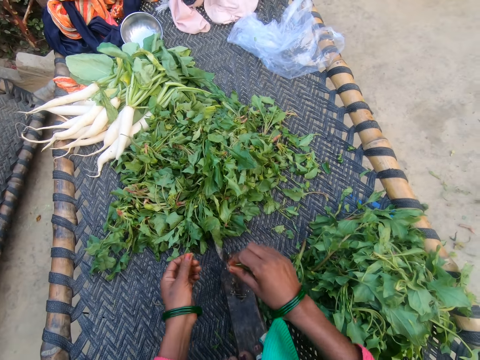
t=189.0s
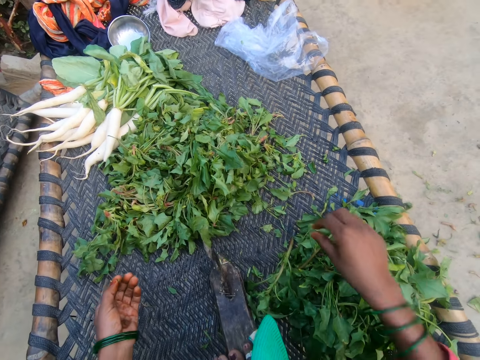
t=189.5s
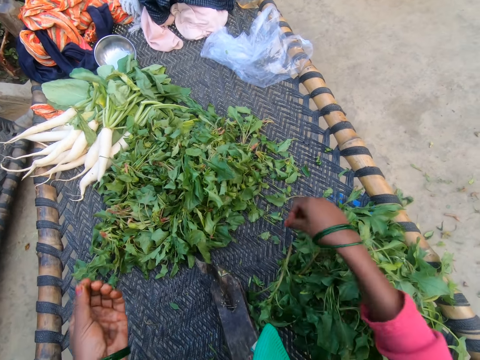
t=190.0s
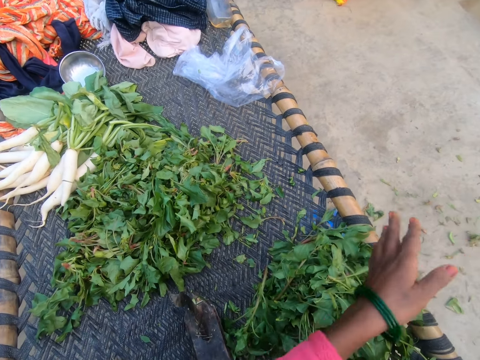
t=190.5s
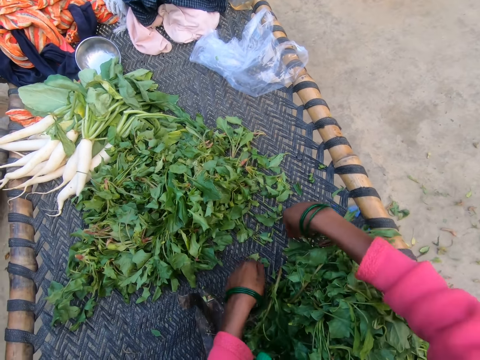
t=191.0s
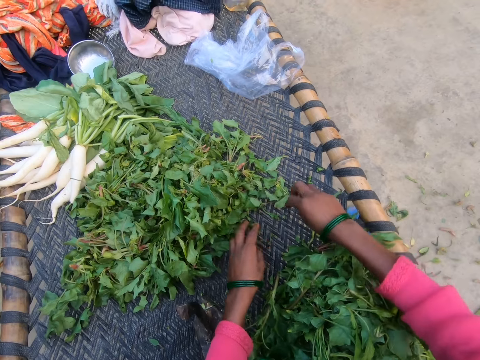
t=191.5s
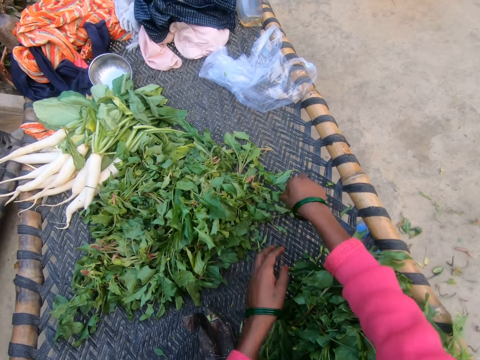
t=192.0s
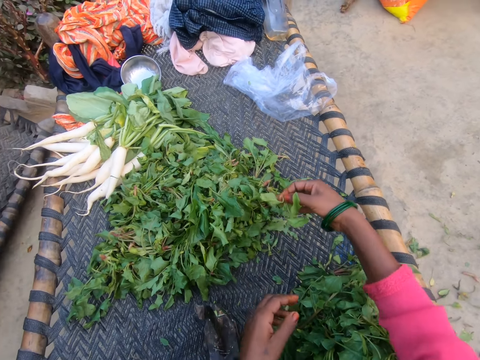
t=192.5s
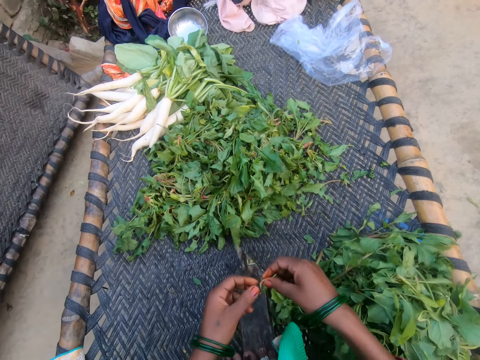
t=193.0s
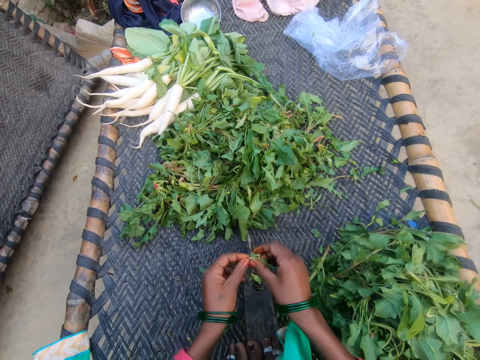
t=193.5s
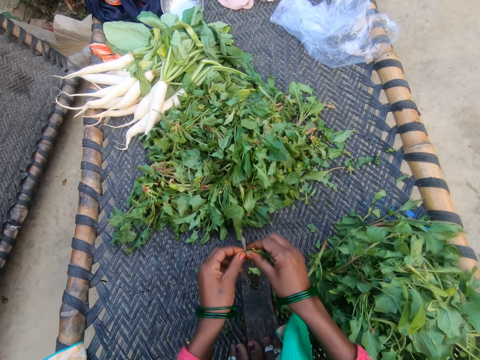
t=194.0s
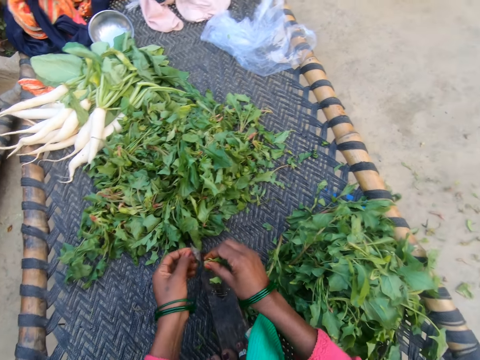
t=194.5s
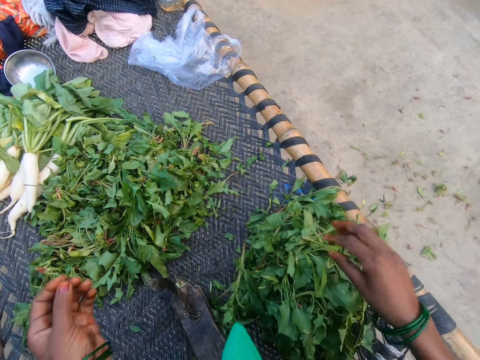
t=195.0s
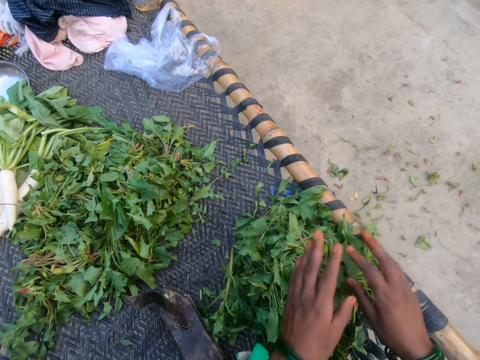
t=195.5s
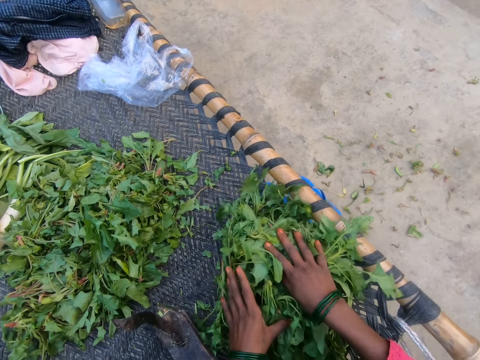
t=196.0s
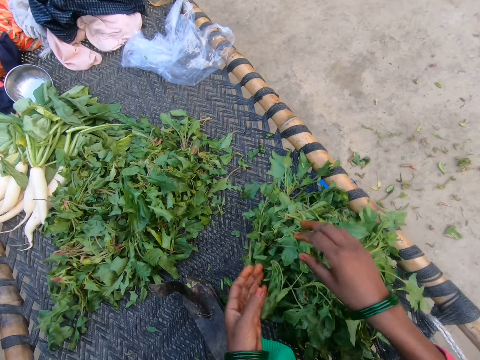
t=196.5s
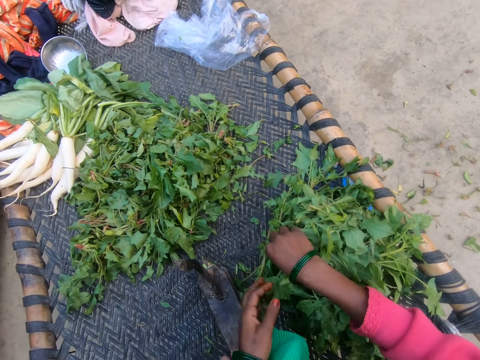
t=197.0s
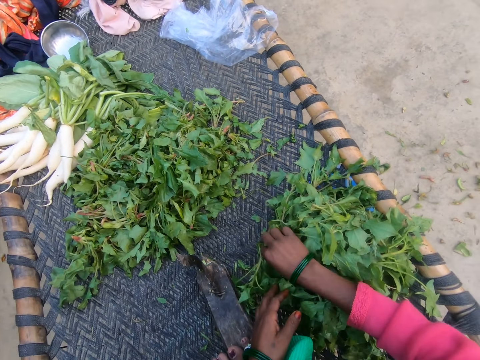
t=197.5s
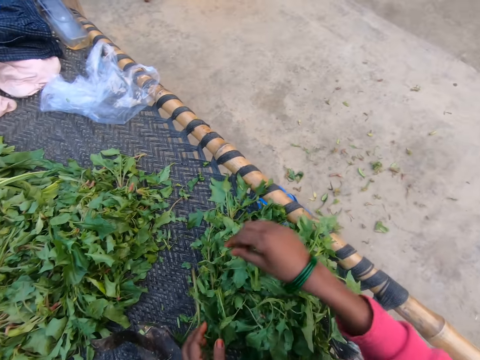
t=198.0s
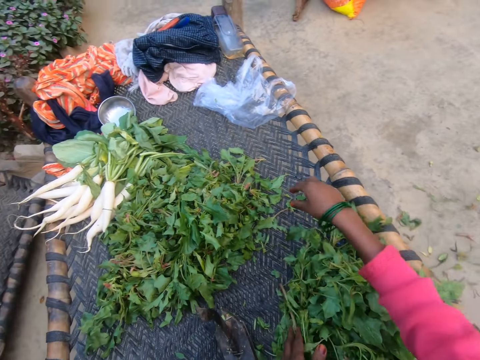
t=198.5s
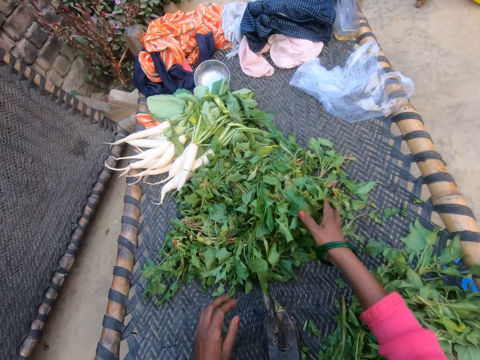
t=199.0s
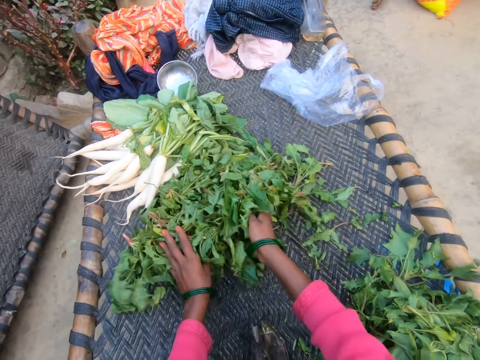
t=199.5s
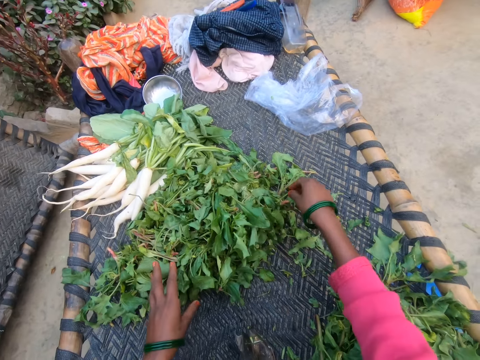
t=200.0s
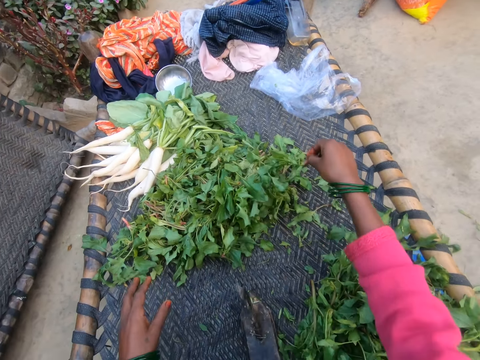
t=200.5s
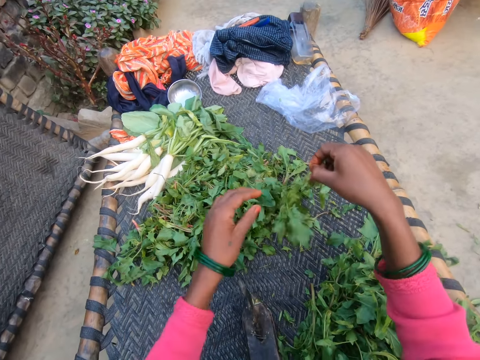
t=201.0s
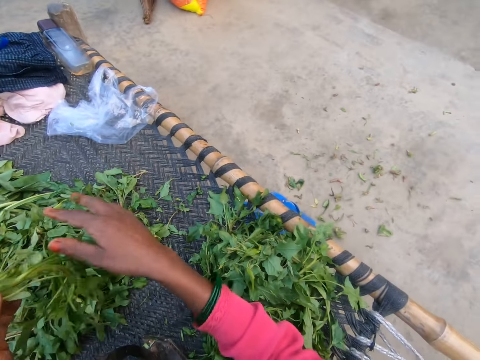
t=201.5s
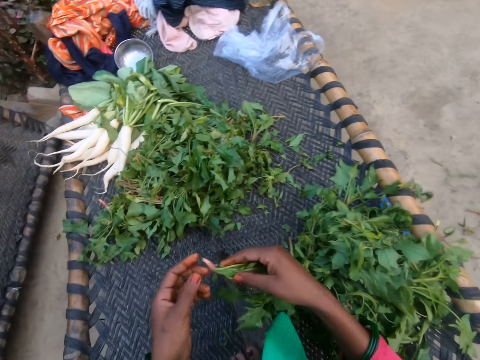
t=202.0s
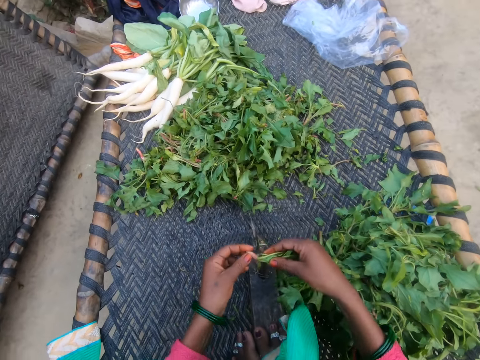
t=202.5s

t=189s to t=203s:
The camera wearer drops the vegetable on the chair with other vegetables. They pick dirt from the chair. They throw the dirt on the floor. They move the vegetables on the chair together. They pick a vegetable from the bunch of vegetables. They cut the vegetable with the slicer. They drop the vegetable on the chair with other vegetables. They throw dirt on the floor. They pick a vegetable from the bunch of vegetables. They pick dirt from the vegetables on the chair. They throw the dirt on the floor. They move the vegetables on the chair backward. They pick a vegetable from the bunch of vegetables.

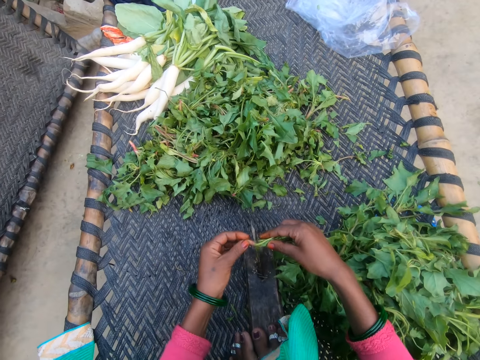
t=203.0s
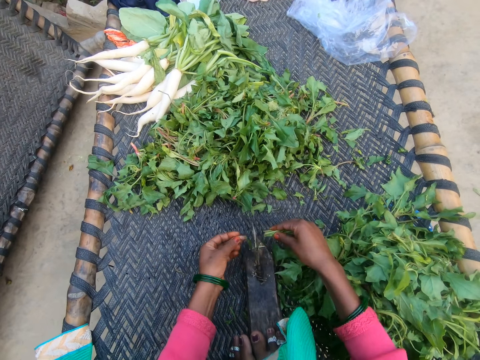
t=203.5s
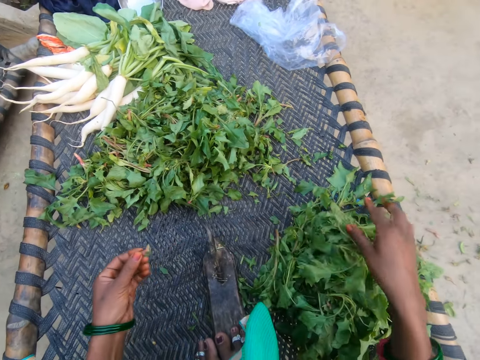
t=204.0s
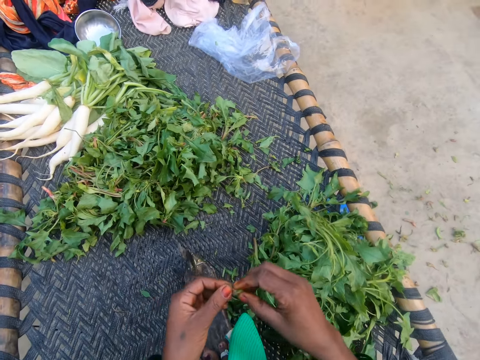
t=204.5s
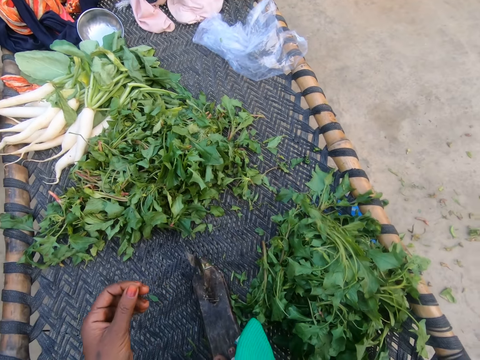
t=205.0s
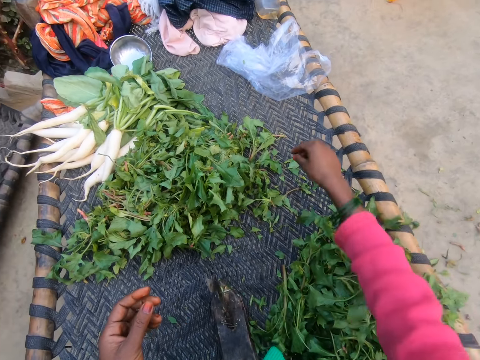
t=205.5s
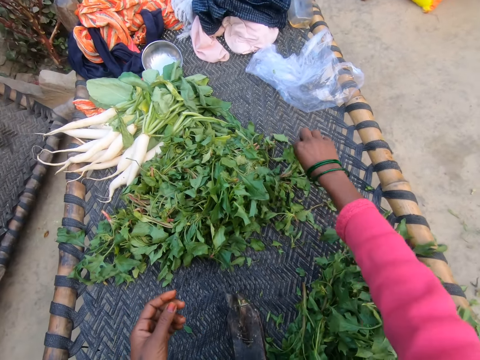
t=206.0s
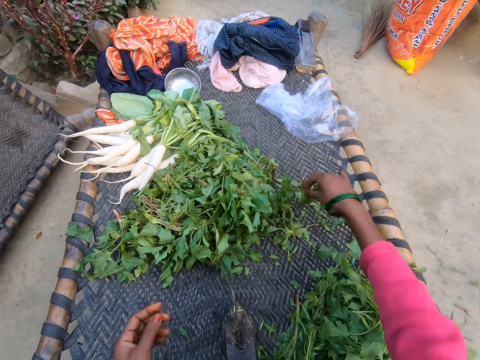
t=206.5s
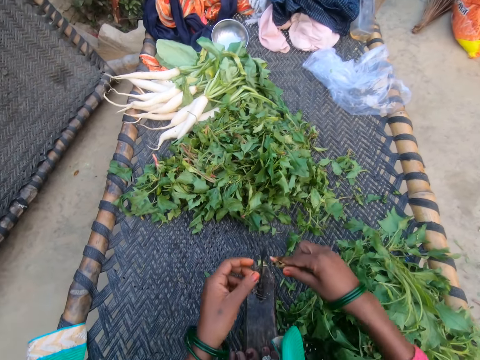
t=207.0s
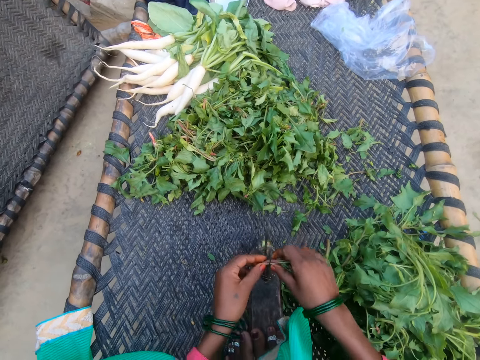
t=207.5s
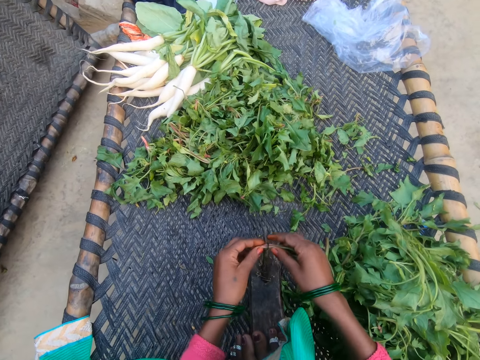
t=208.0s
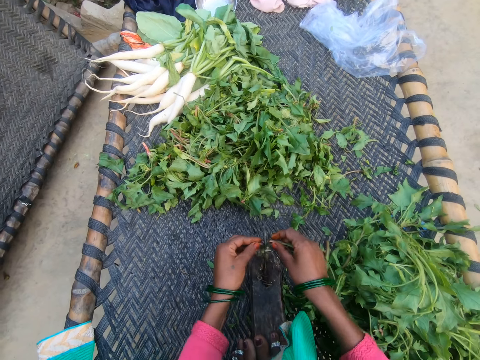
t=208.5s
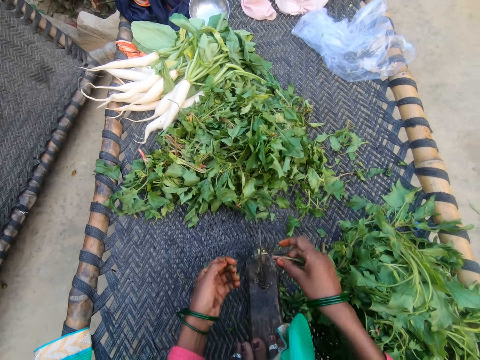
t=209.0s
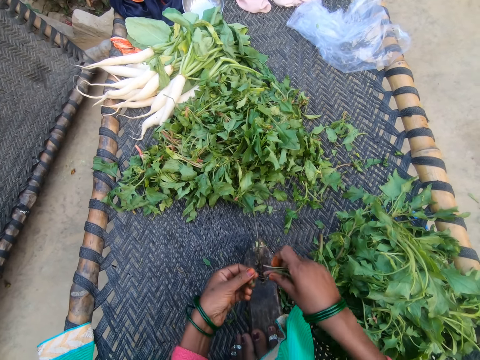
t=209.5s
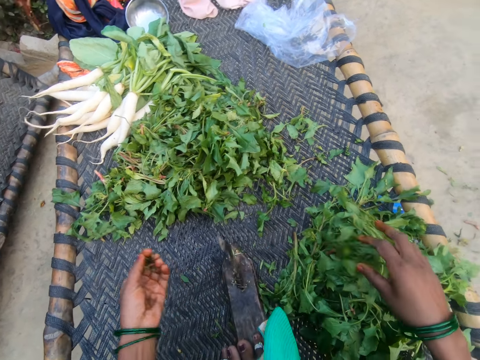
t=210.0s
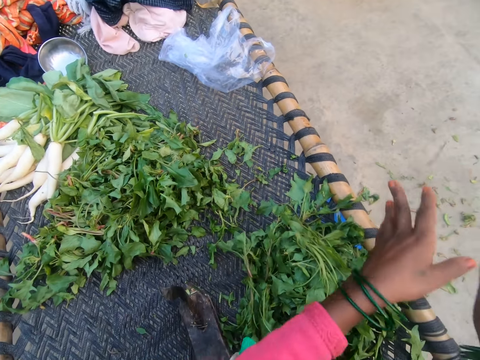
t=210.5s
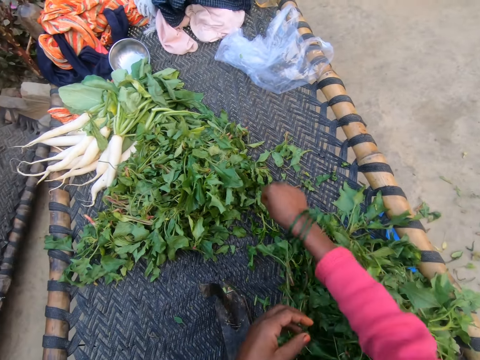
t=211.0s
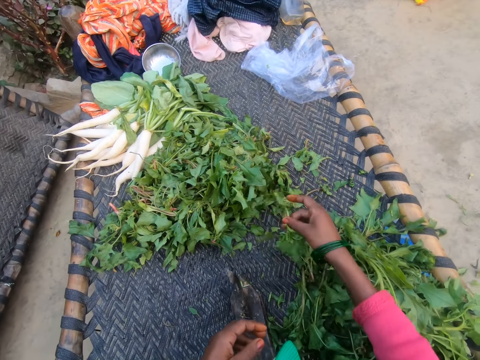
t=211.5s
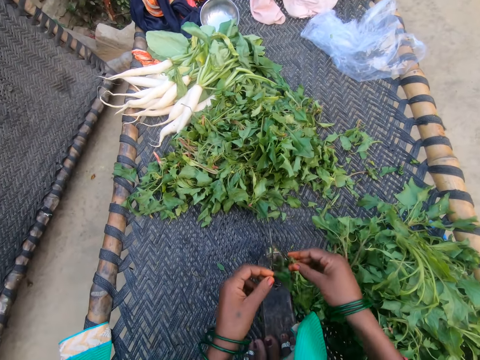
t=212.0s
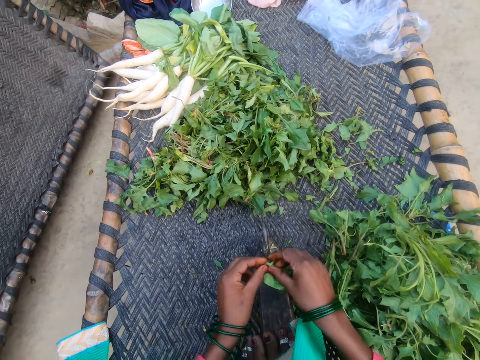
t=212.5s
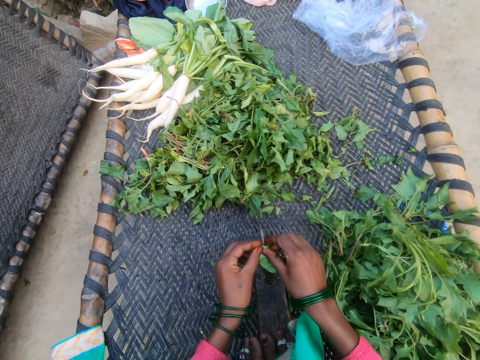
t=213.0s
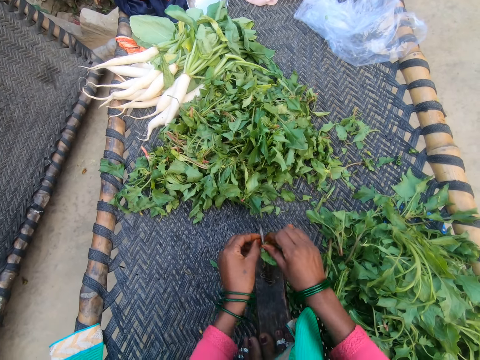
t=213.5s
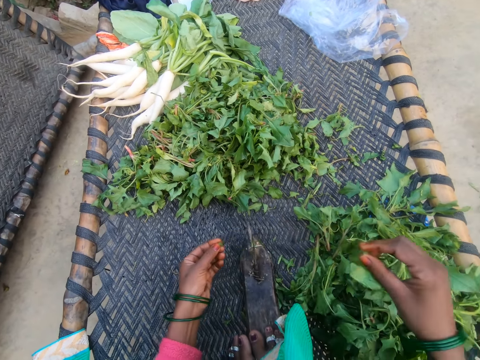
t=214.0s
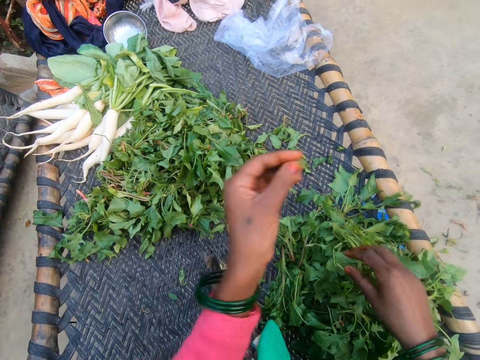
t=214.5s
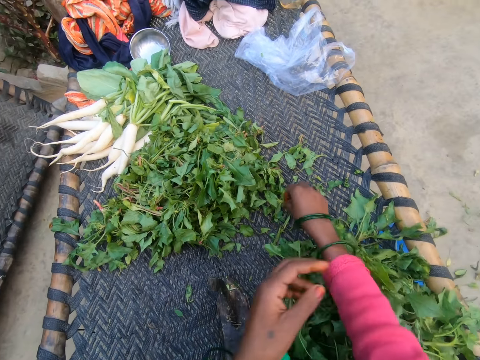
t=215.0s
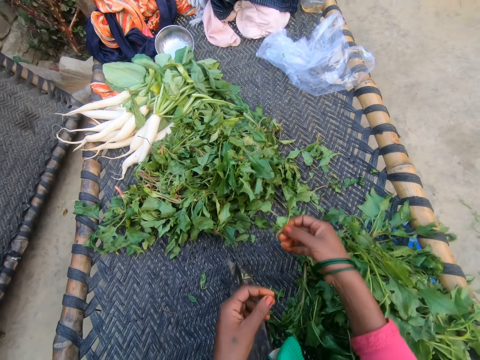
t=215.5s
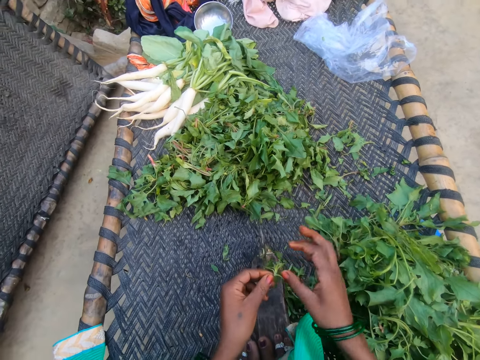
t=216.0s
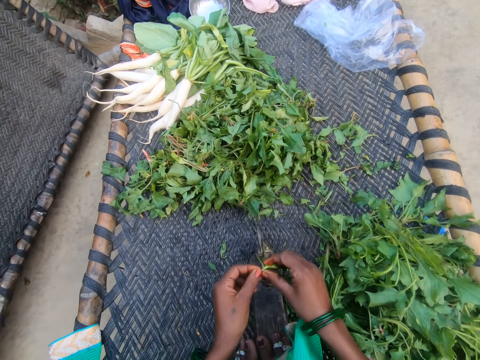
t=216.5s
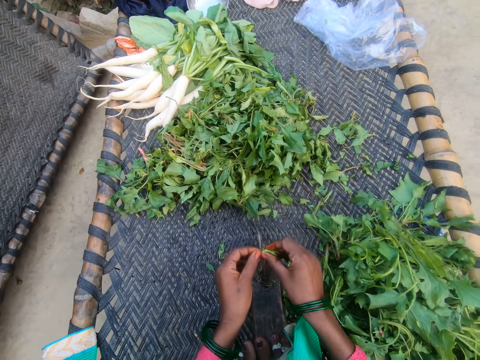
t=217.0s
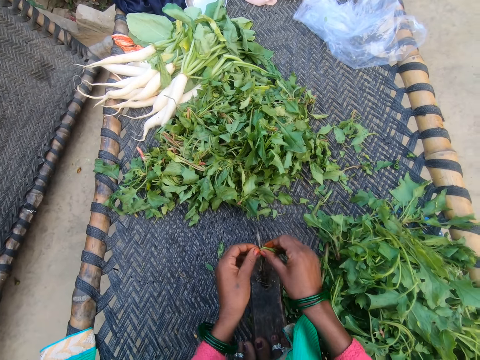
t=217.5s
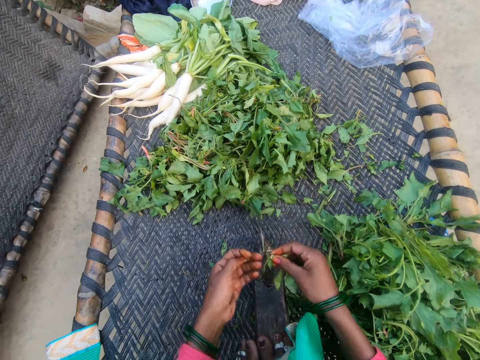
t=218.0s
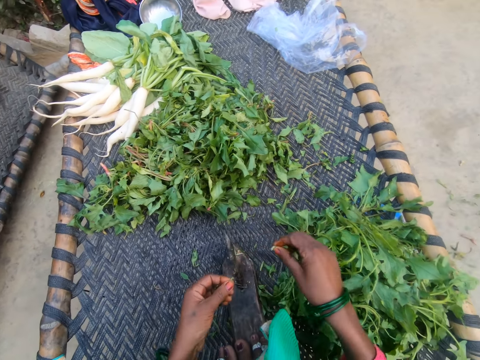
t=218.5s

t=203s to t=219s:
The camera wearer cuts the stalk of the vegetables with the knife or slicer. They drop the vegetable on the chair with other vegetables. They throw dirt on the floor. They pick a vegetable from the bunch of vegetables. They cut the vegetable with the slicer. They drop the vegetable on the chair with other vegetables. They throw dirt on the floor. They pick a vegetable from the bunch of vegetables. They cut the vegetable with the slicer. They drop the vegetable on the chair with other vegetables. They throw dirt on the floor. They pick a vegetable from the bunch of vegetables. They cut the vegetable with the slicer.
